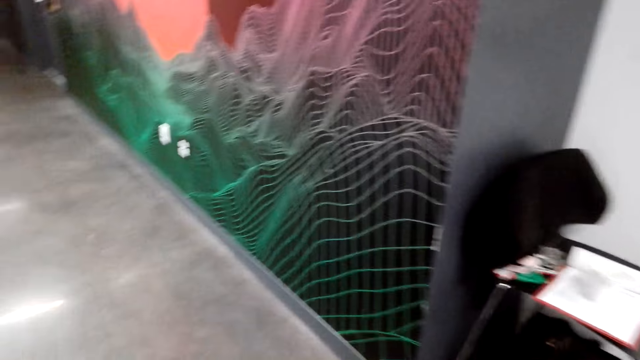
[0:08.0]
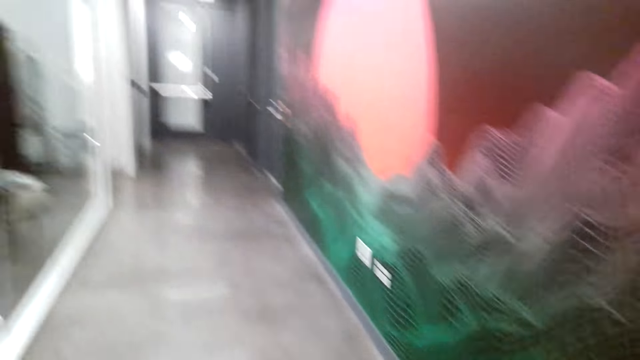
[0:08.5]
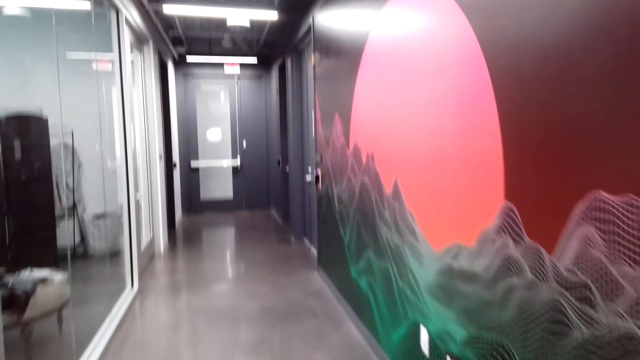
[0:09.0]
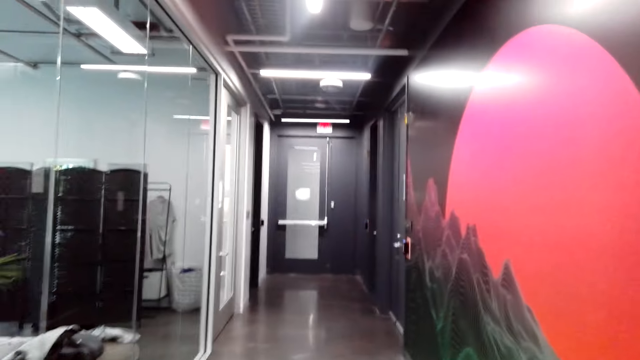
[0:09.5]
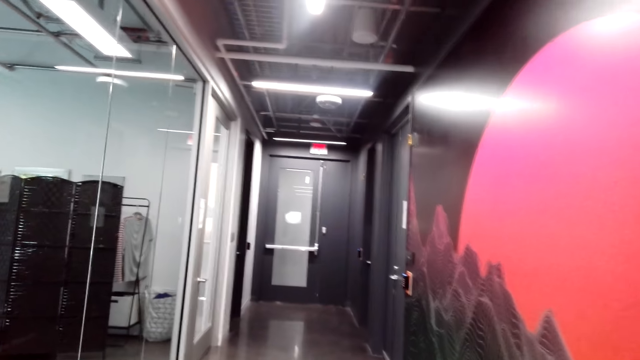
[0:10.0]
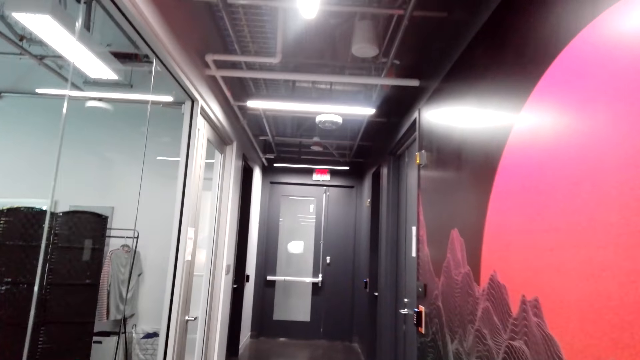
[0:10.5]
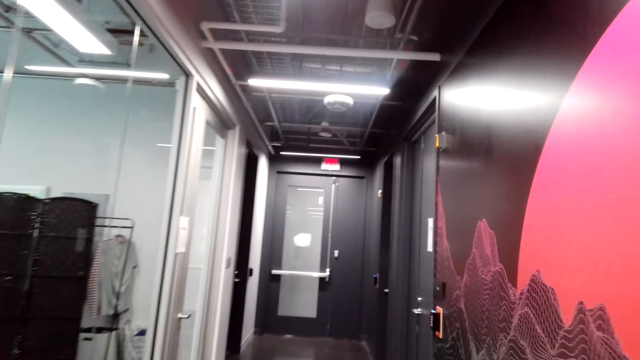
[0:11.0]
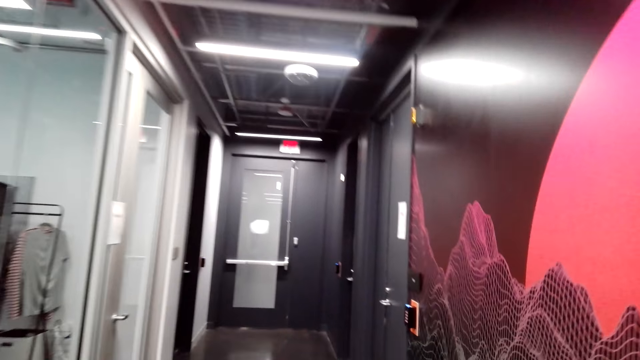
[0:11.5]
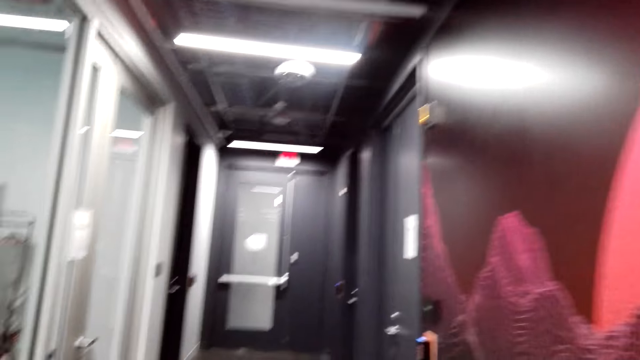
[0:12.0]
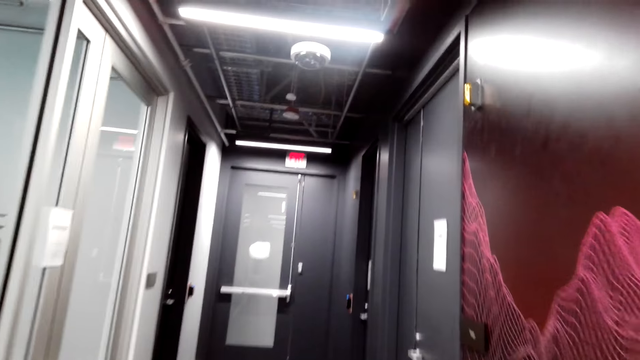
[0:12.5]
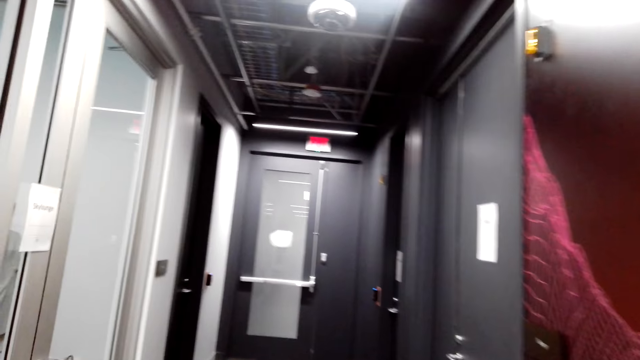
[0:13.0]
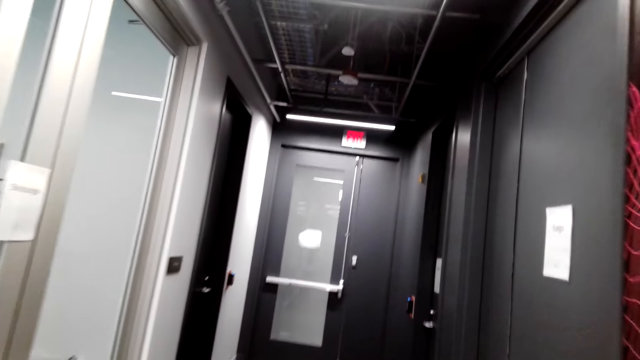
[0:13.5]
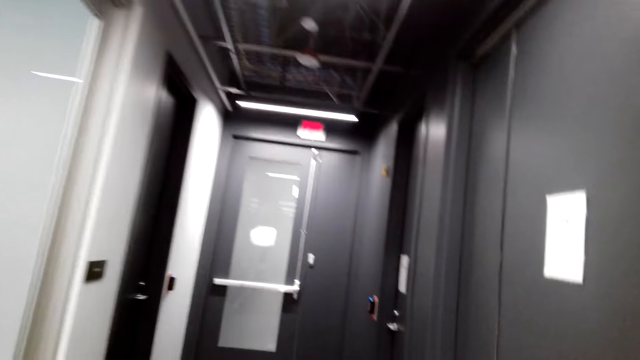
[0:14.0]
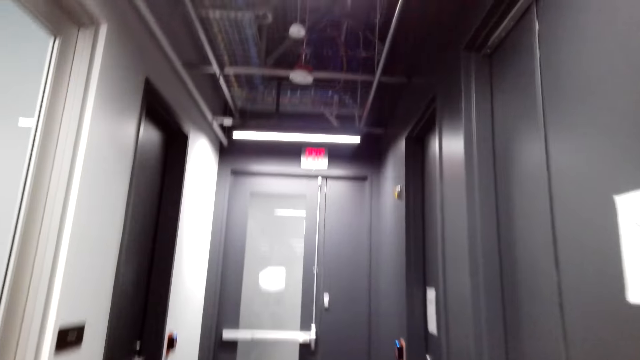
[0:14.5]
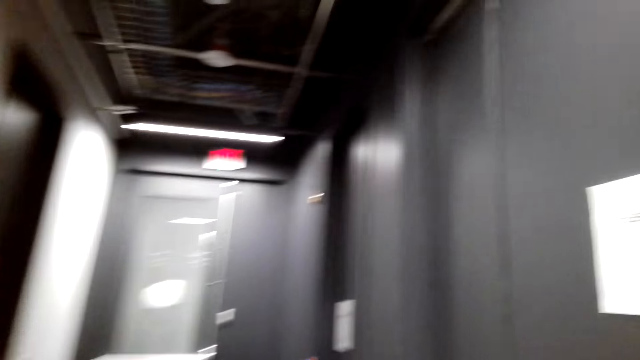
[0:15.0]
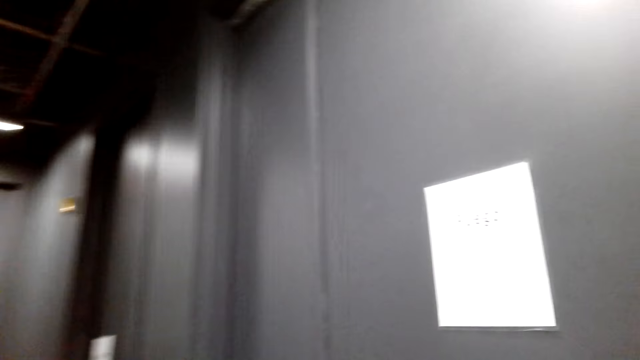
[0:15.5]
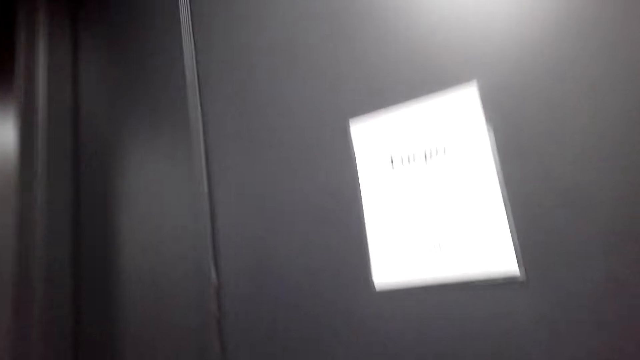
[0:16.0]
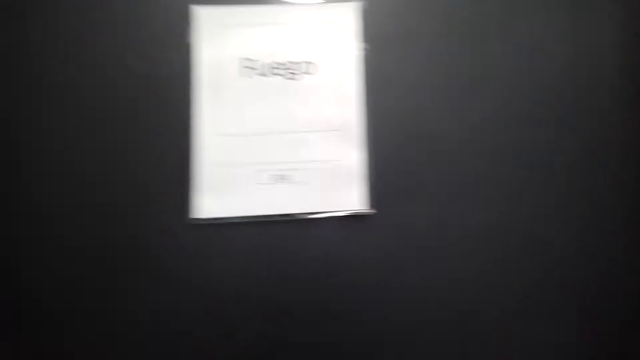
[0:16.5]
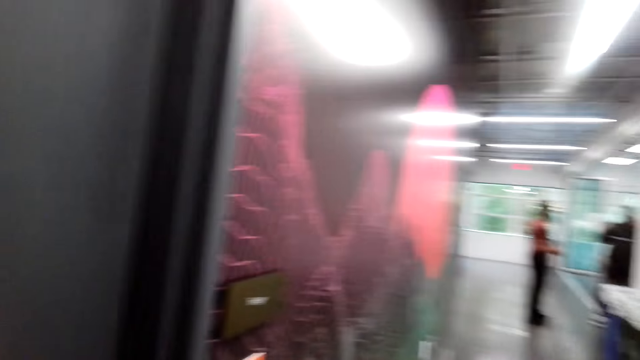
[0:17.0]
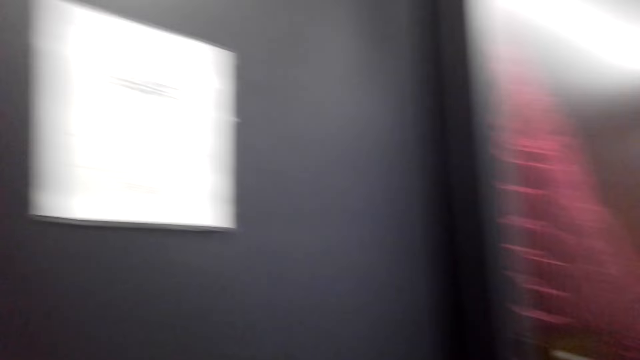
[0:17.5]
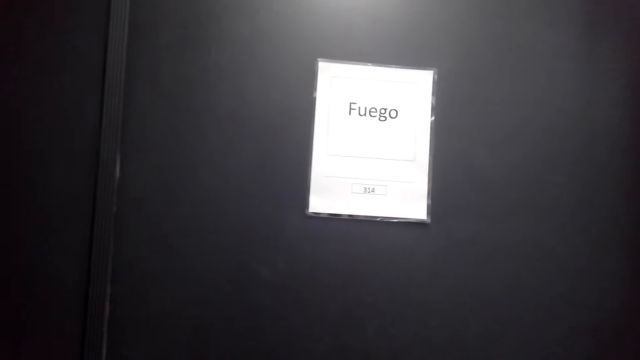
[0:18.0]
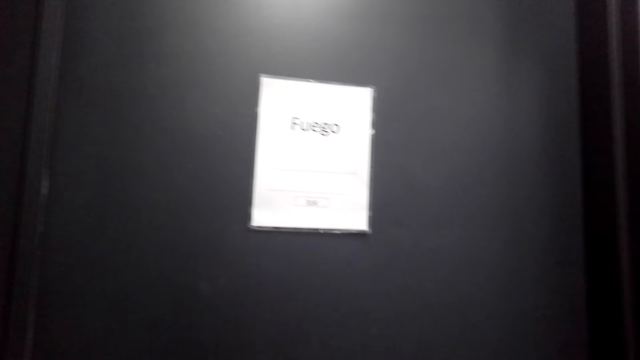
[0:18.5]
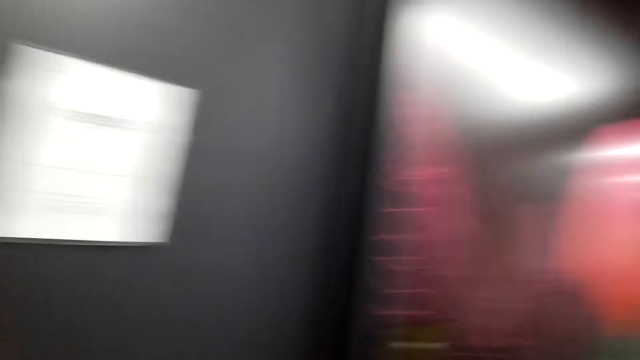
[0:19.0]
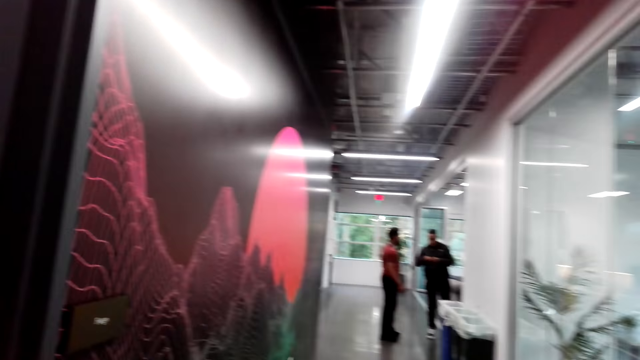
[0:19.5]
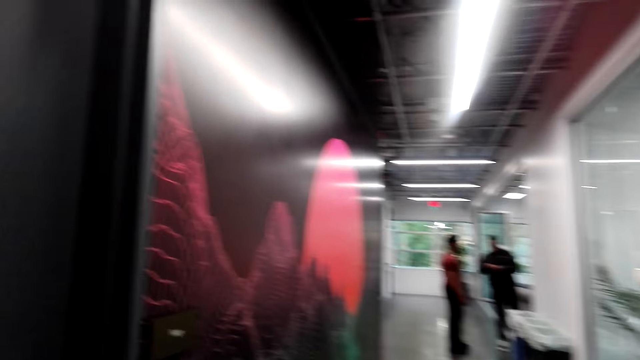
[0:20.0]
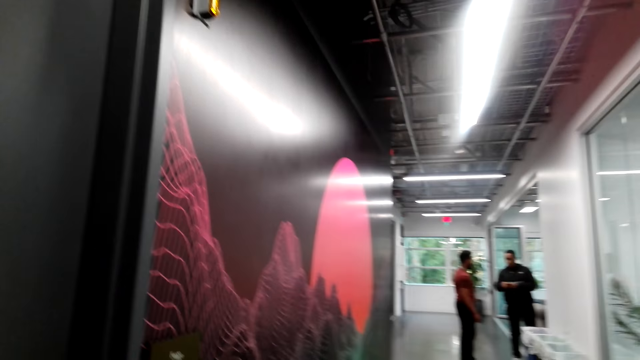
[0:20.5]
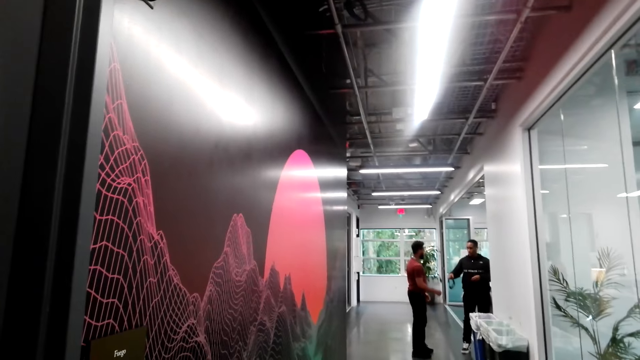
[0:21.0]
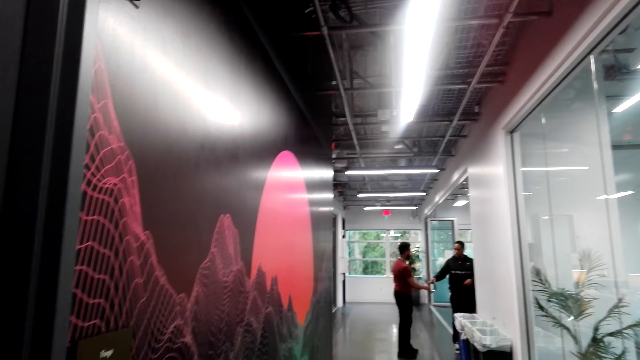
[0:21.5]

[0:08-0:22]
The camera wearer walks in the house. They look around.

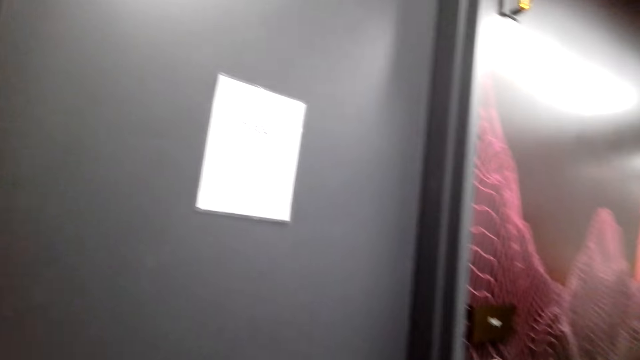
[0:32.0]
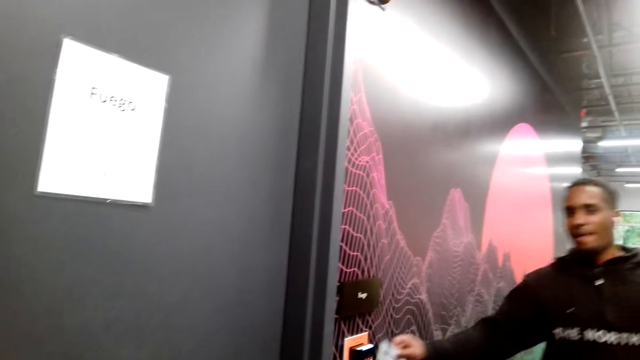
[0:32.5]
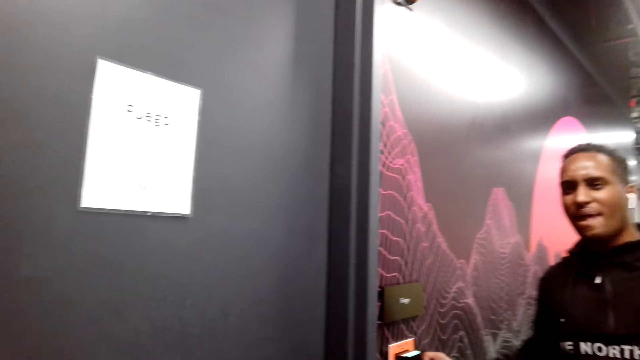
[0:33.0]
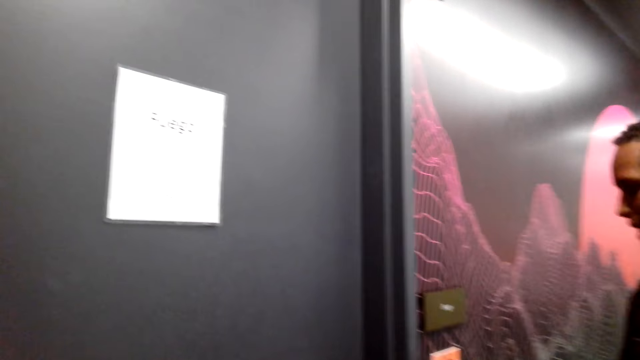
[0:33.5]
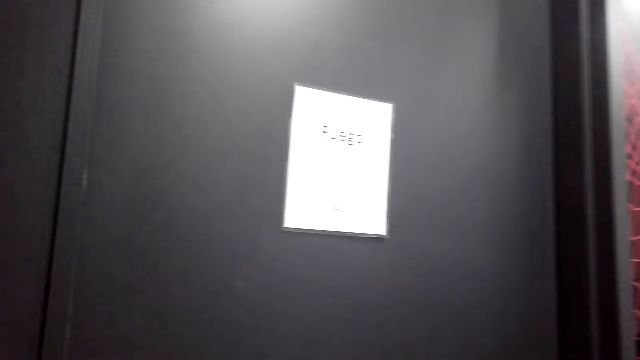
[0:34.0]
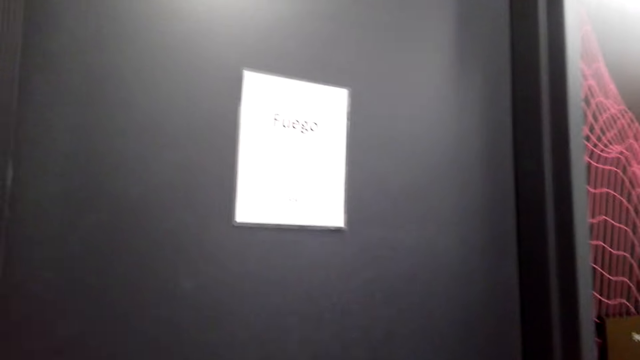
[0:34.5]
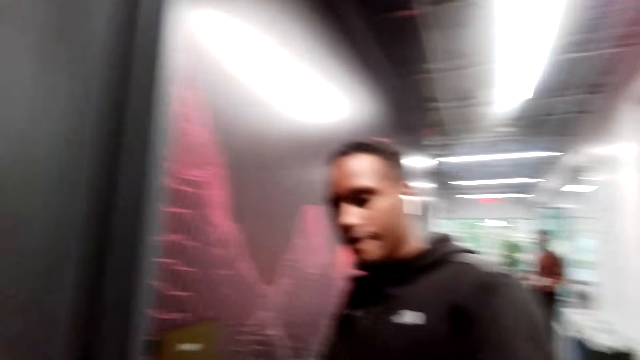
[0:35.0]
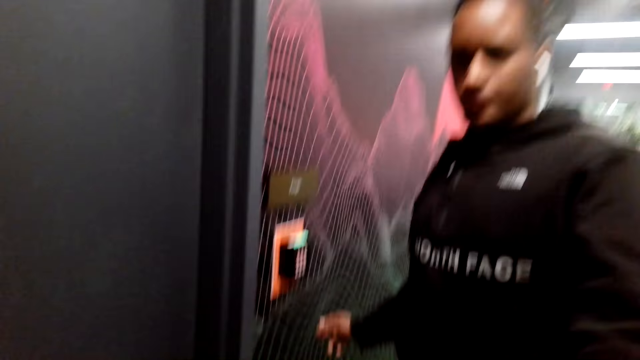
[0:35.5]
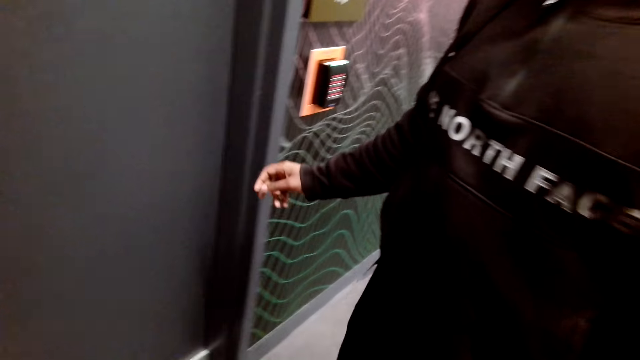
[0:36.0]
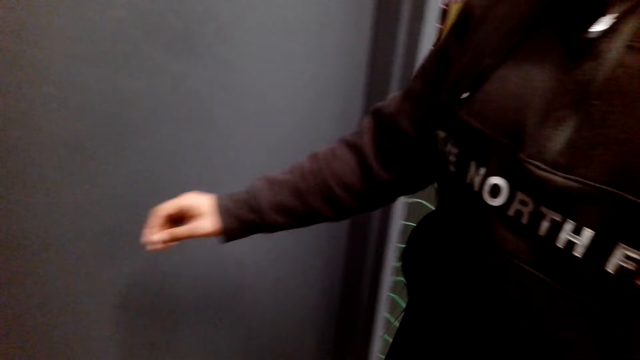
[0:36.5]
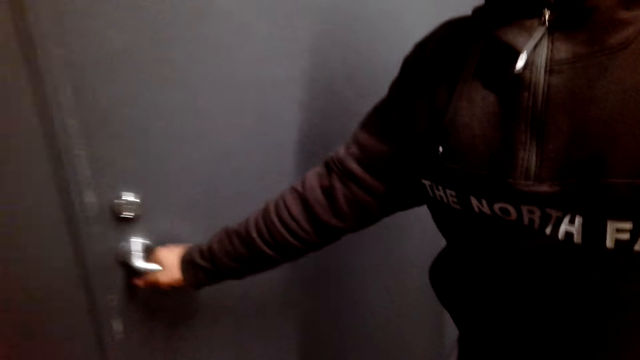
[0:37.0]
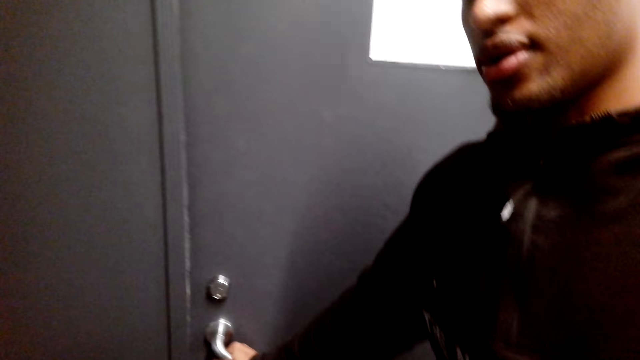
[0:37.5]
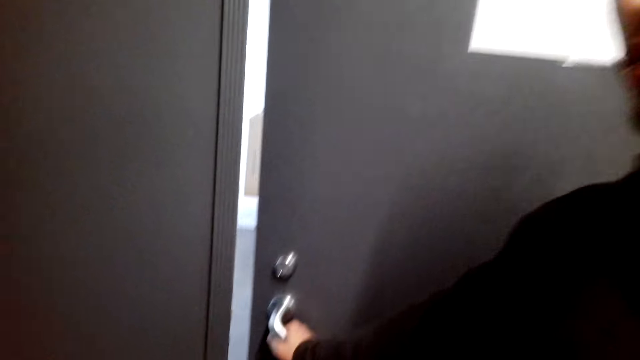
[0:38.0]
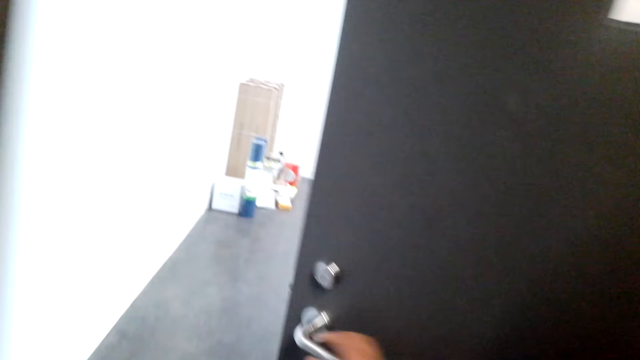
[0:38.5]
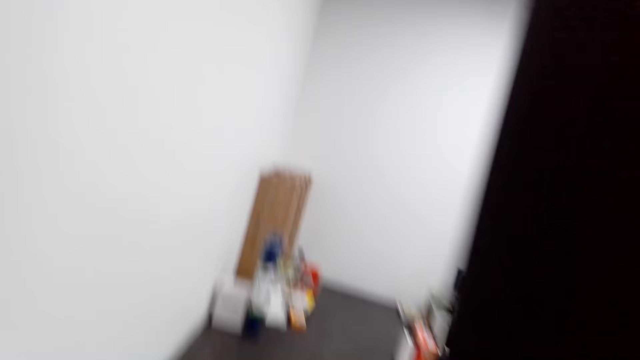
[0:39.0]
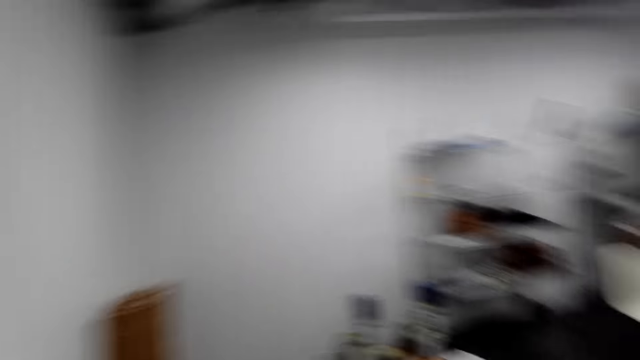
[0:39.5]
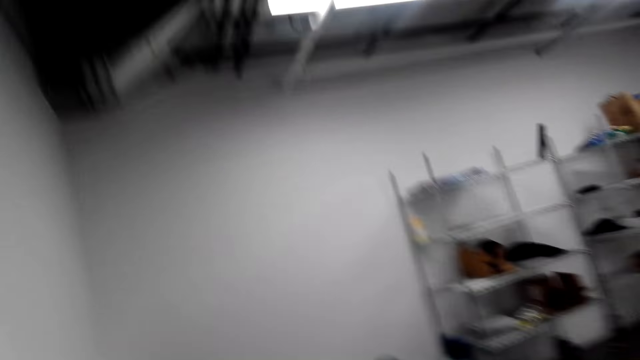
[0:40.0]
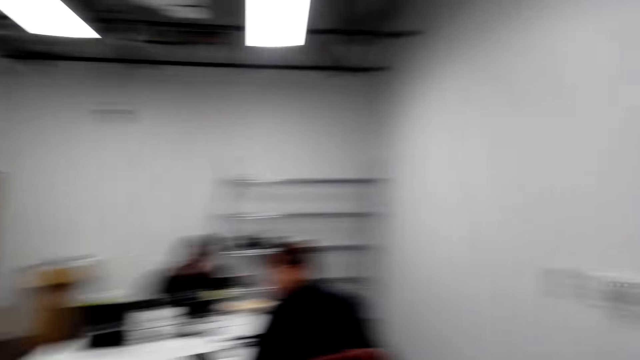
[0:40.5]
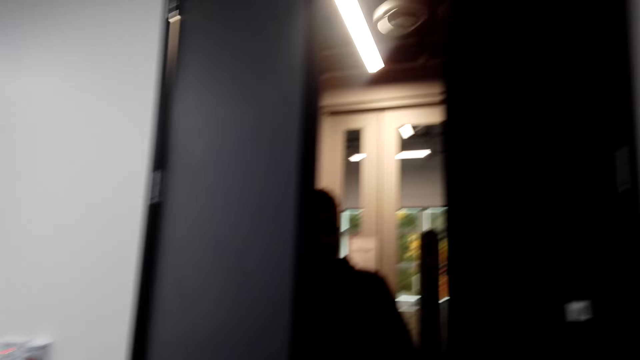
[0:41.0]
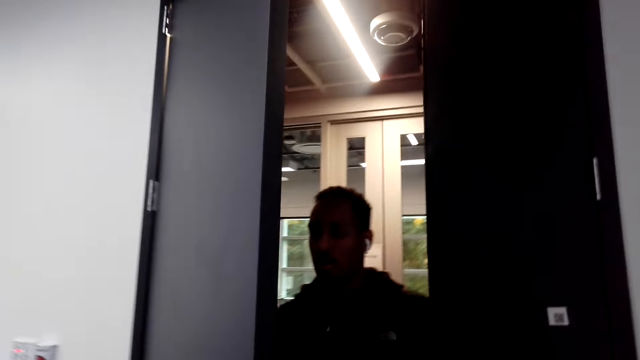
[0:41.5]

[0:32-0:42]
The camera wearer interacts with a person. A man opens the door. The man talks to the camera wearer. The camera wearer walks in a room.
